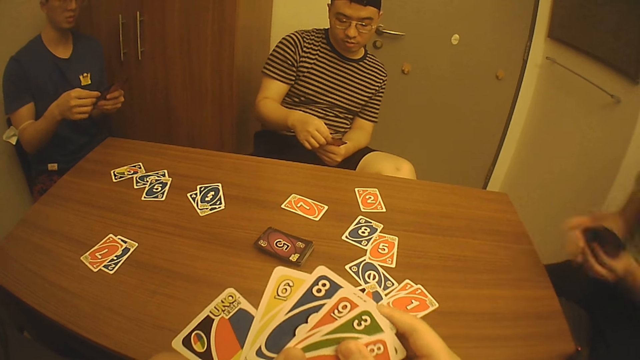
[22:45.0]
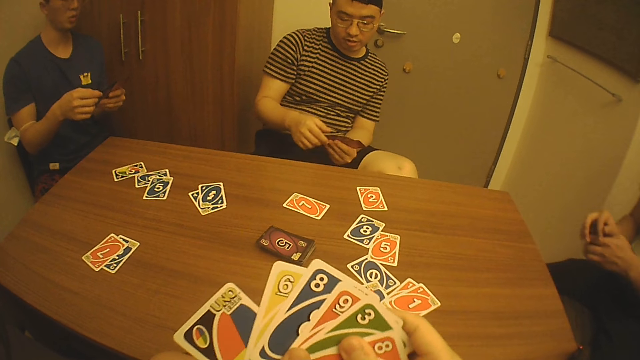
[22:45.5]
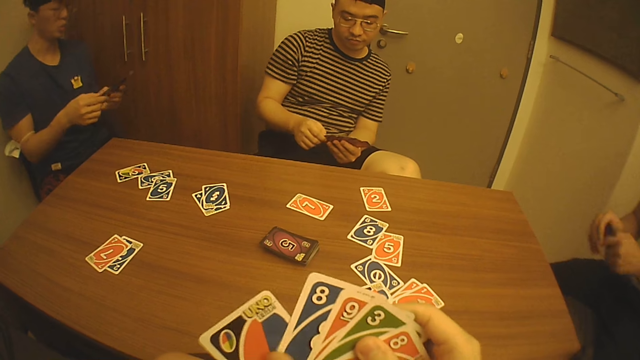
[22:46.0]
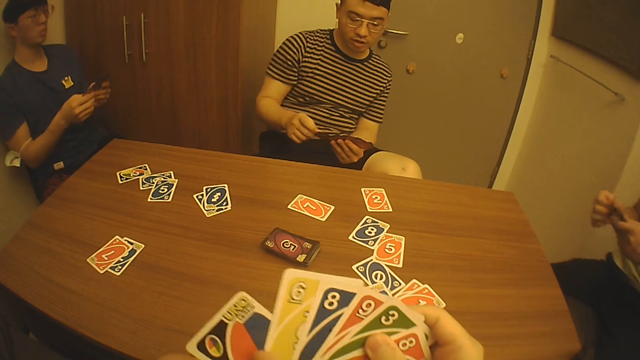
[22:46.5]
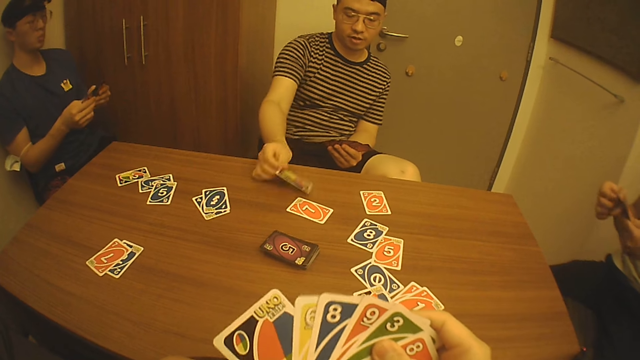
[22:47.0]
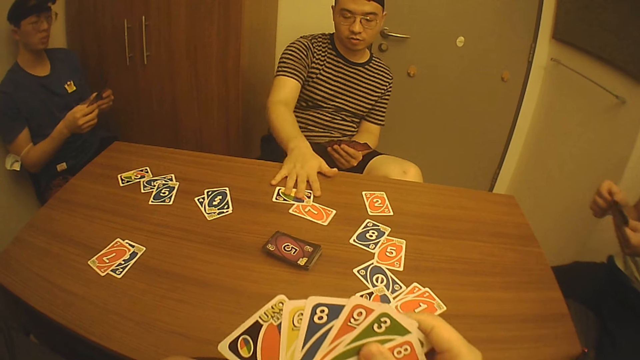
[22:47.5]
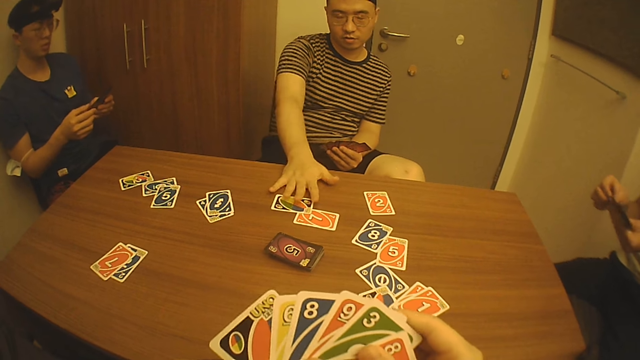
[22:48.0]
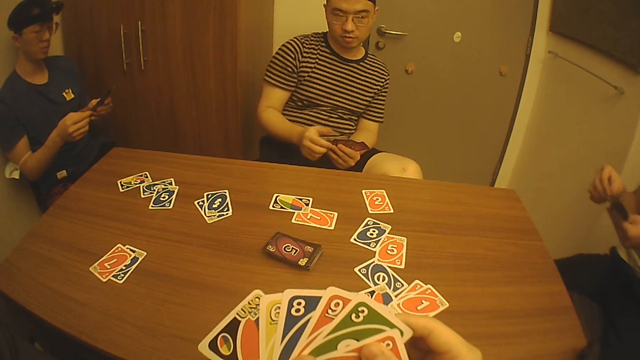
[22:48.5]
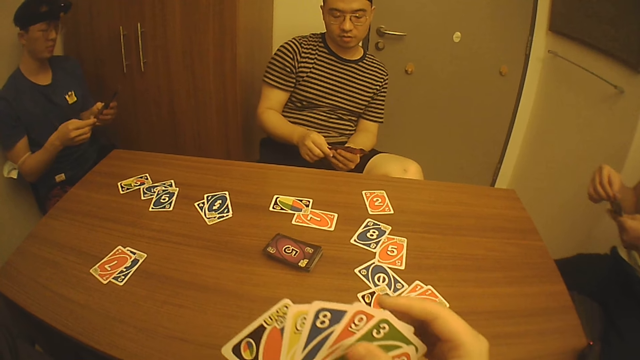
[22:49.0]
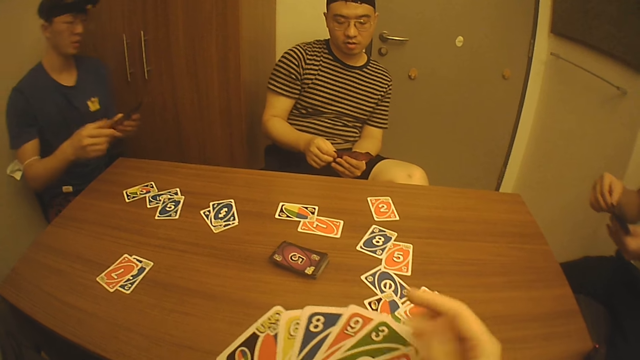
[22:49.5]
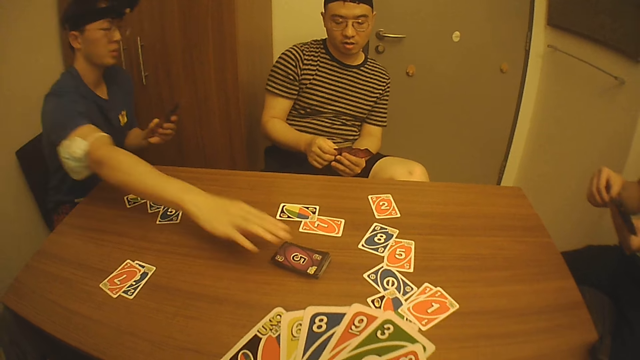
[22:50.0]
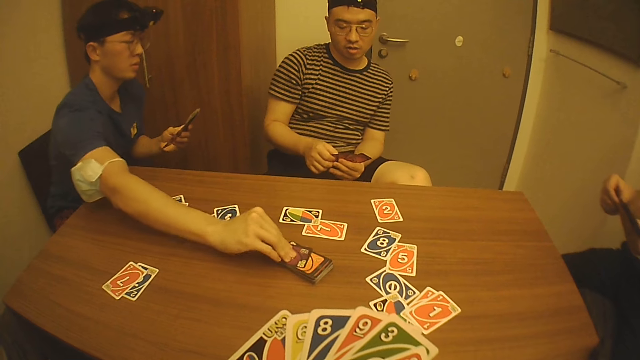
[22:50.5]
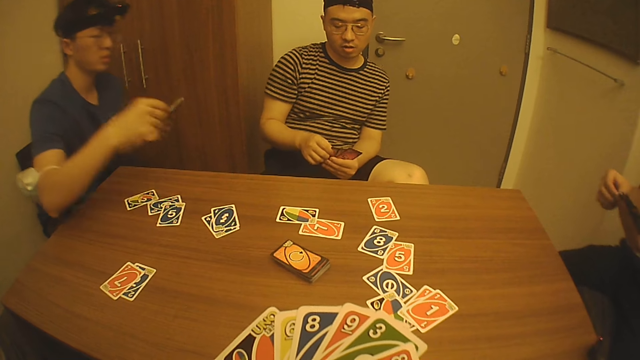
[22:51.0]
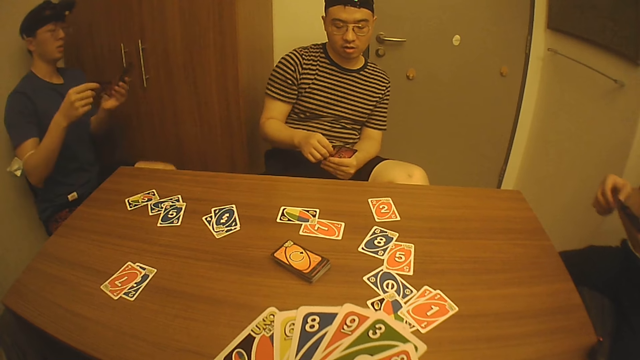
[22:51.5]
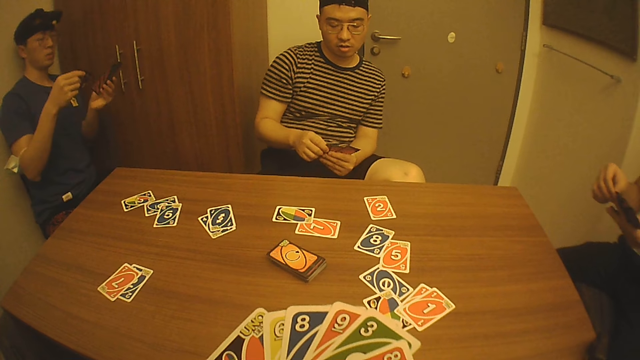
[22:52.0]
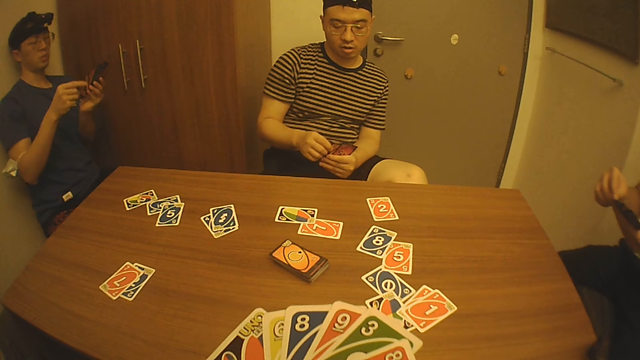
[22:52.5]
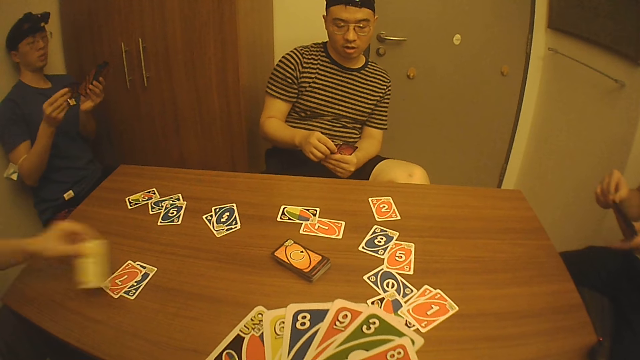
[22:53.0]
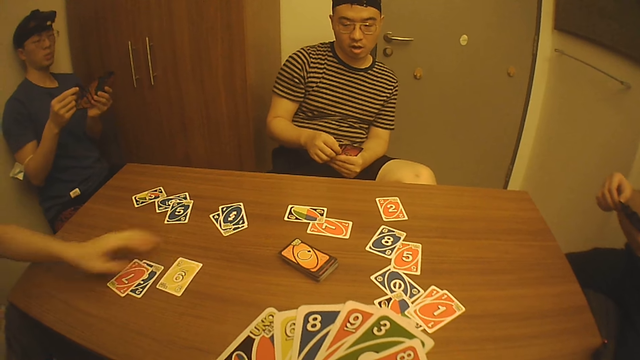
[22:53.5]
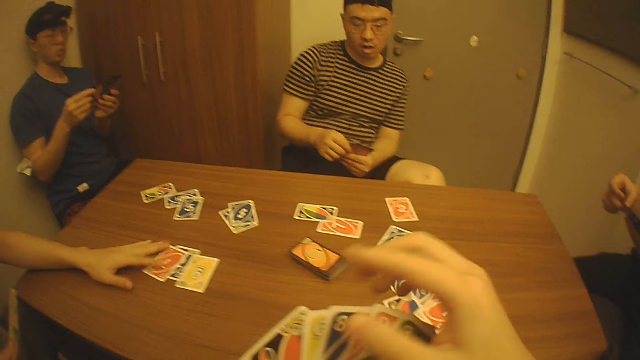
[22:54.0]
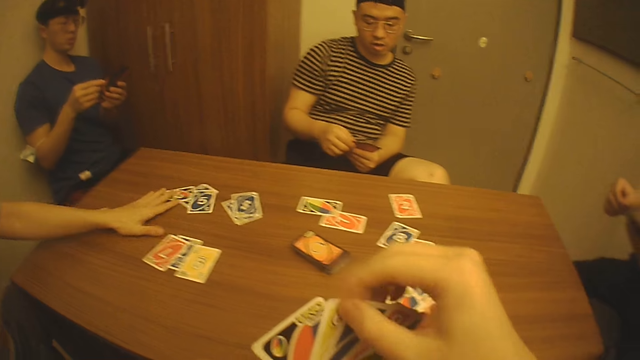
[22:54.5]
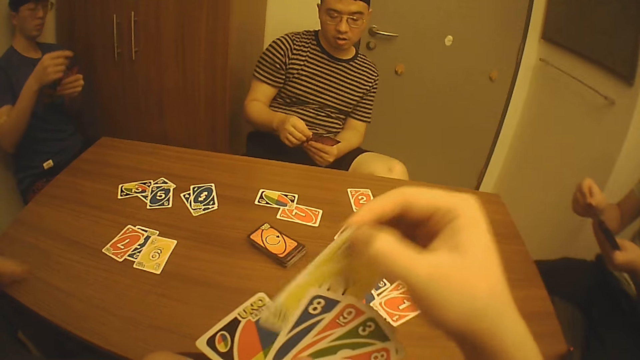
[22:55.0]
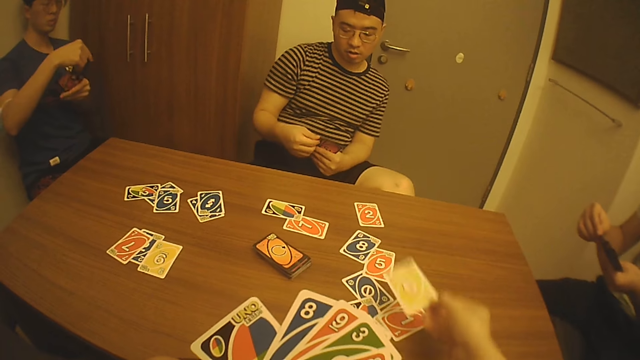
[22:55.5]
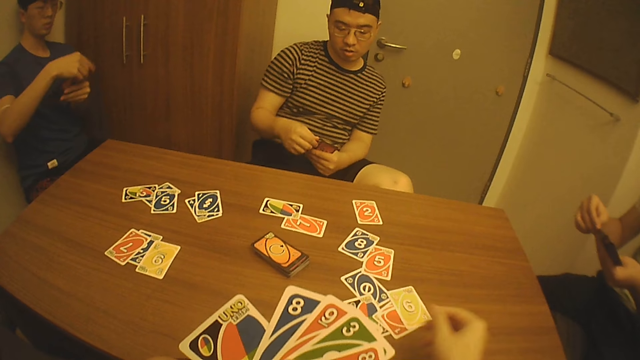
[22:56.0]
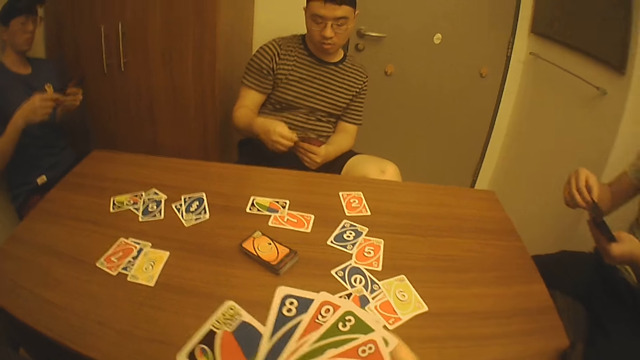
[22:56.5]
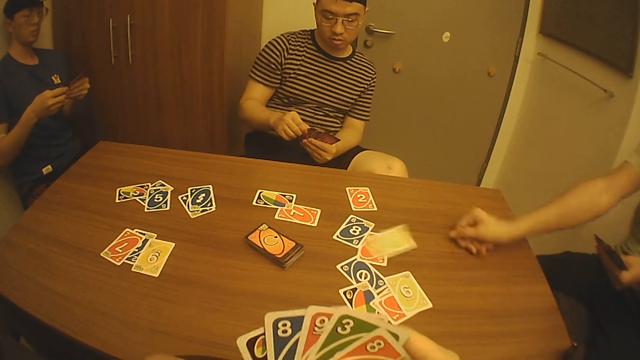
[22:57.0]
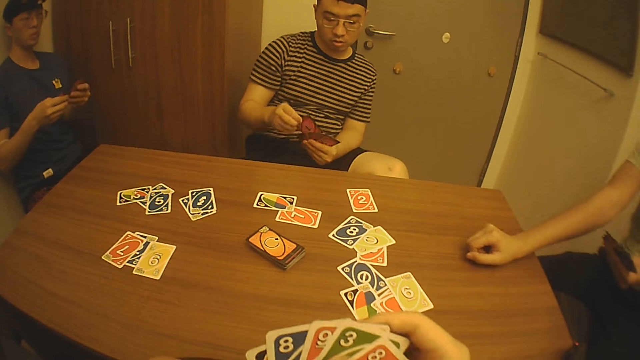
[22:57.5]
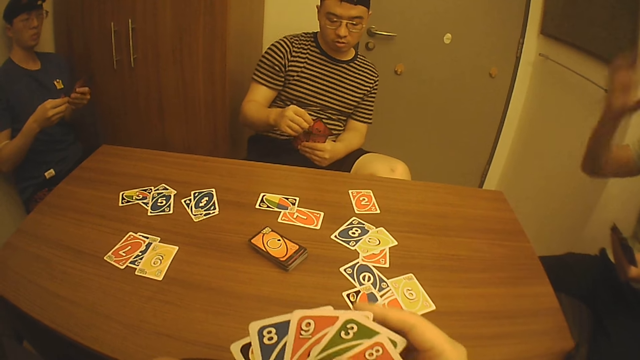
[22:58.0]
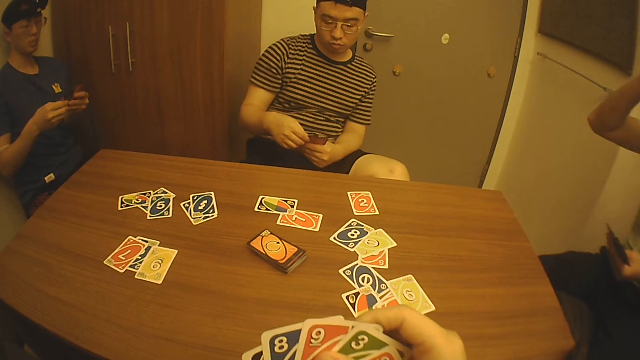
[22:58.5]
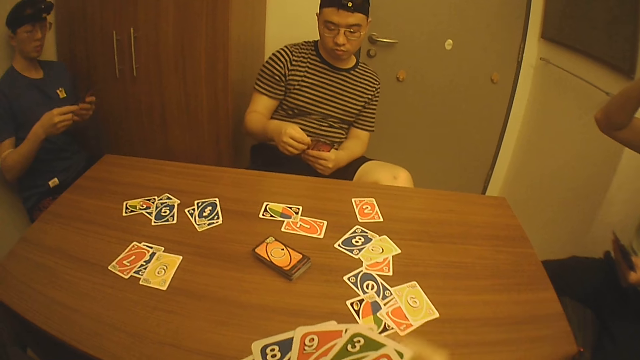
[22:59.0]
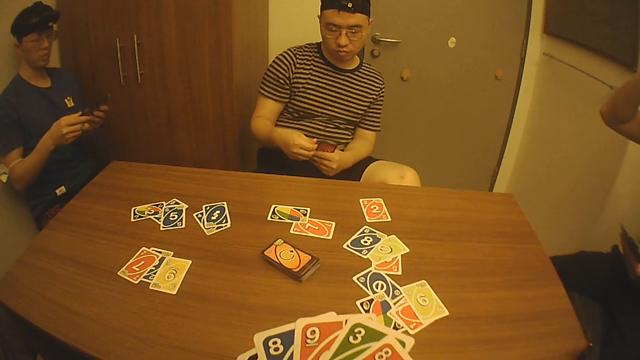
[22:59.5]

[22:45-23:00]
A man drops a card on the table with his right hand and adjusts cards on the table with his right hand. Another man picks a card from the bundle of cards on the table with his right hand. A third man drops a card on the table with his left hand. The third man interacts with the camera wearer, the second man, the first man and a fourth man. The third man adjusts cards on the table with his left hand. The camera wearer drops a card on the table with his right hand. He picks a playing card with his right hand. He holds playing cards with his right hand. The fourth man drops a card on the table with his right hand. The first man scans through the cards in his left hand with his right hand. The camera wearer arranges the playing cards with his right hand.

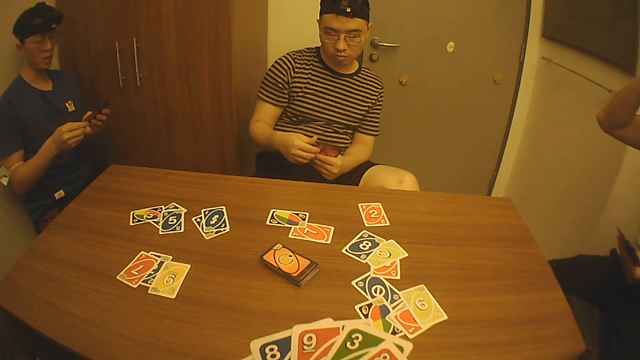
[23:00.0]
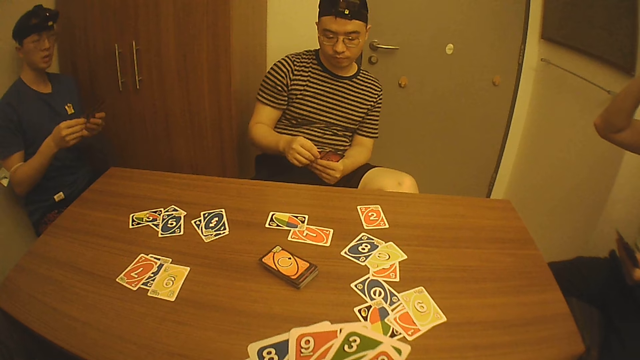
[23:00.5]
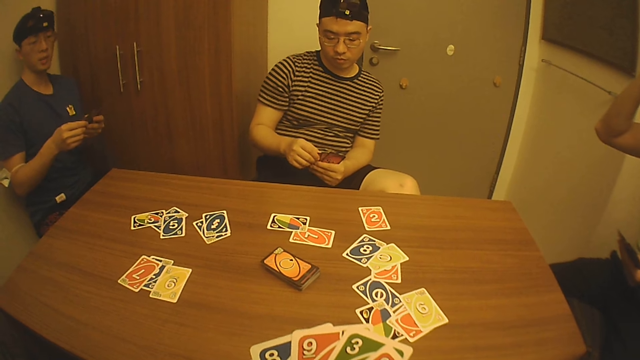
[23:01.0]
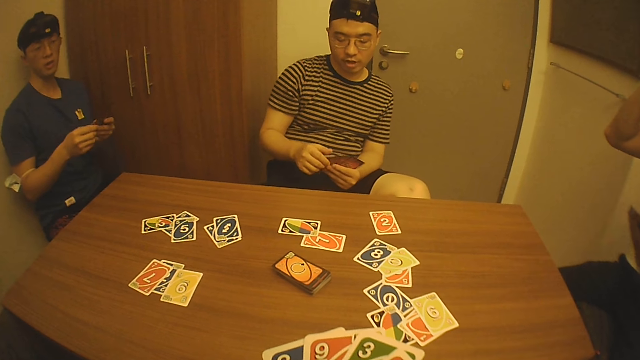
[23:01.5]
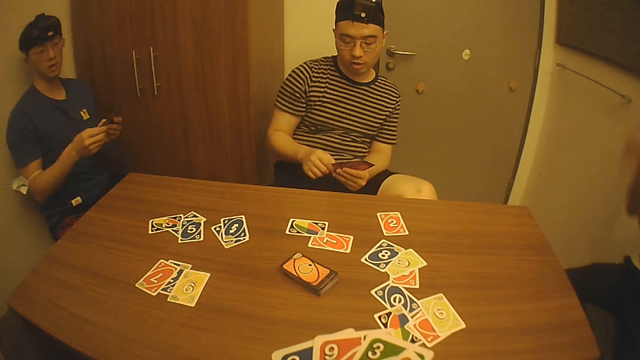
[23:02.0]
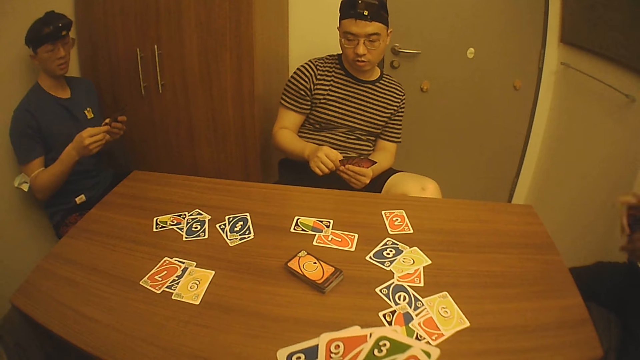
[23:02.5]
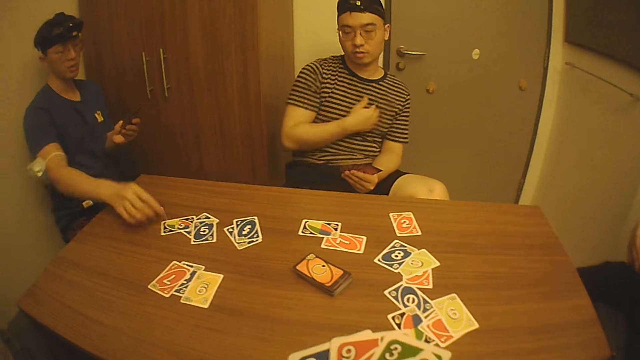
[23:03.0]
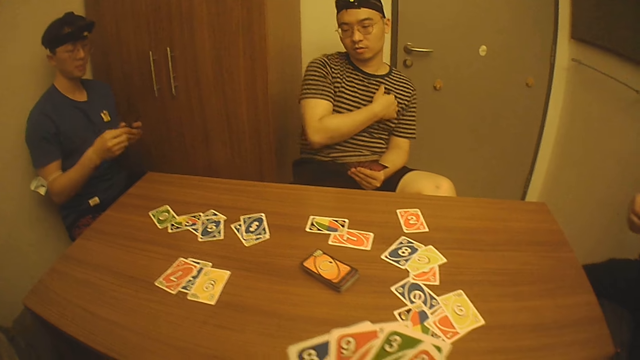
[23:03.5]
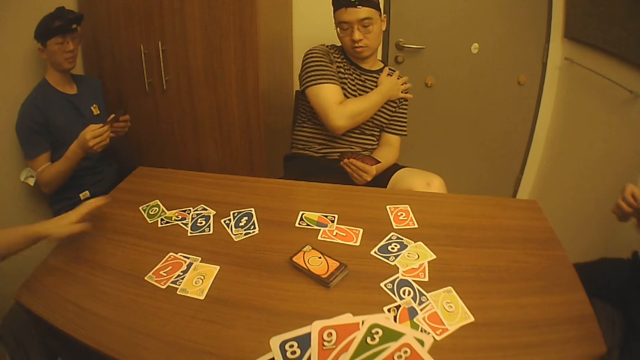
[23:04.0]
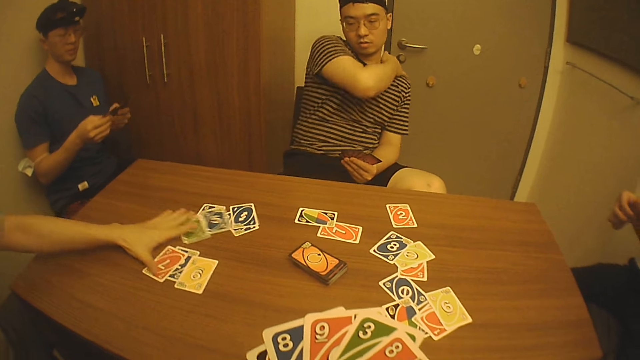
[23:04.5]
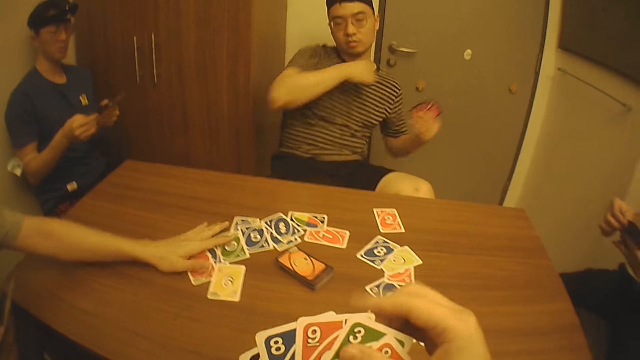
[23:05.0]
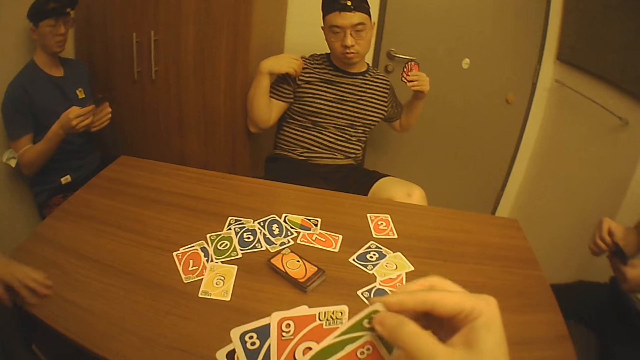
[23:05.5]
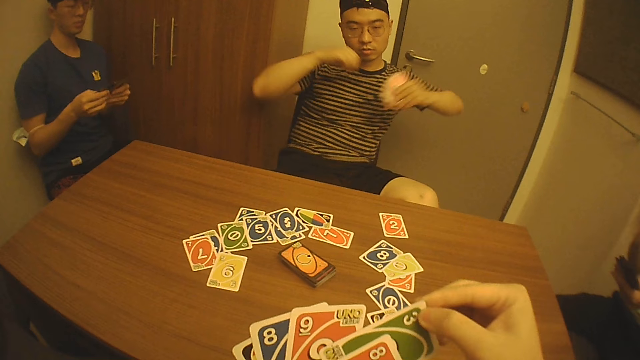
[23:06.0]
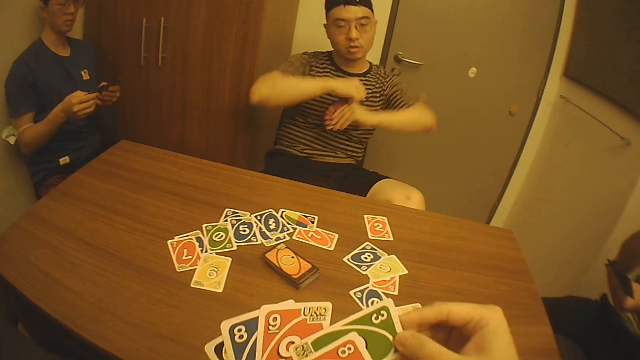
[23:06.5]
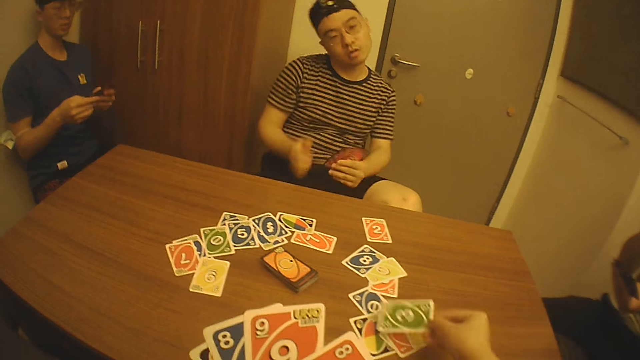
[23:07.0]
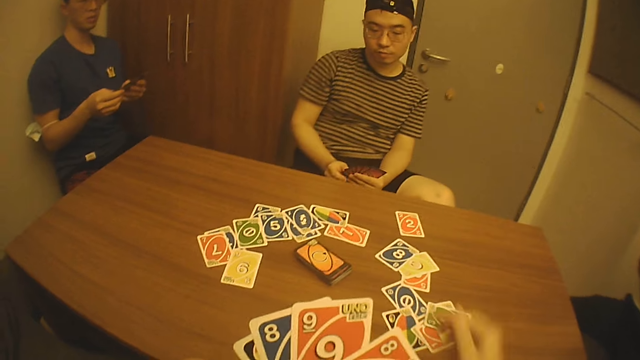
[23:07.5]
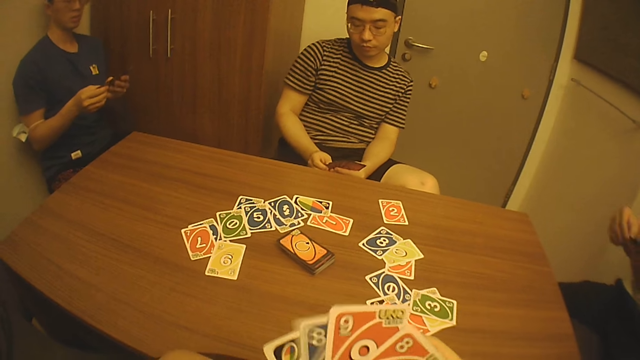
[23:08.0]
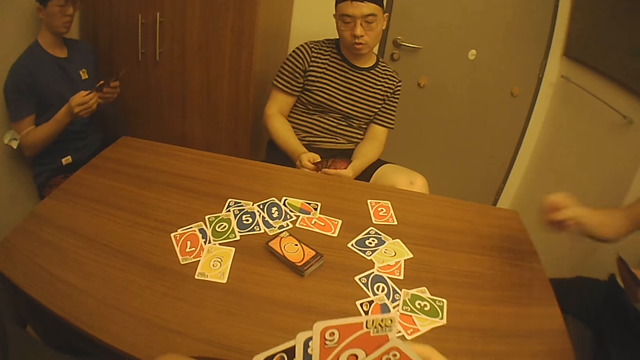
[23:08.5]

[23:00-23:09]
A man interacts with the camera wearer, another man, a third man and a fourth man. The first man drops a card on the table with his right hand. The second man gathers cards on the table with his left hand. The camera wearer picks a playing card with his right hand and drops the card on the table with his right hand. He interacts with the fourth man. He holds playing cards with his right hand. The fourth man drops a card on the table with his right hand.
